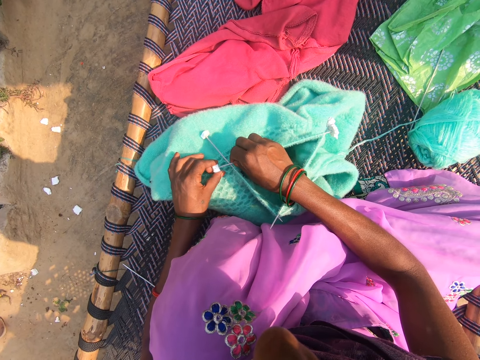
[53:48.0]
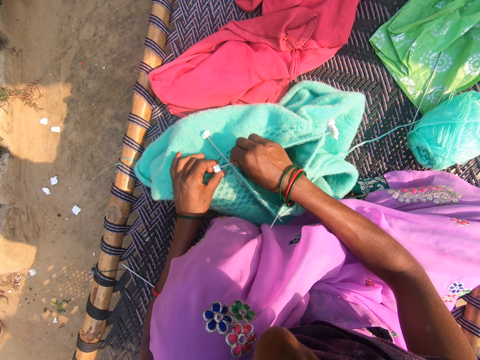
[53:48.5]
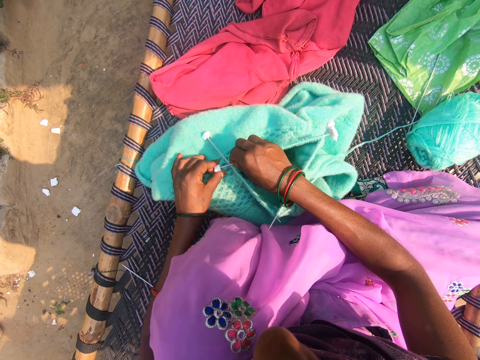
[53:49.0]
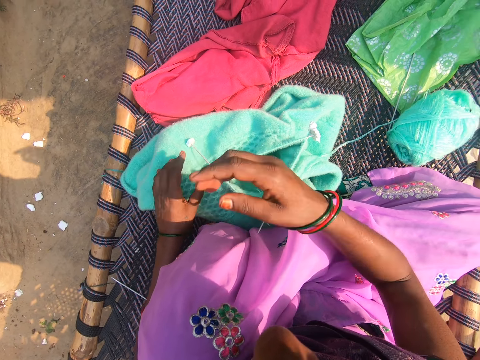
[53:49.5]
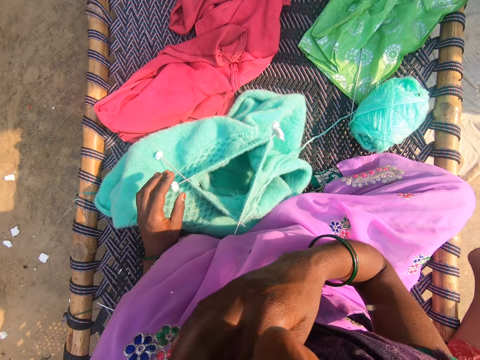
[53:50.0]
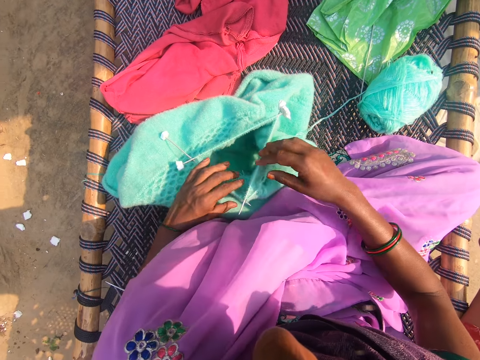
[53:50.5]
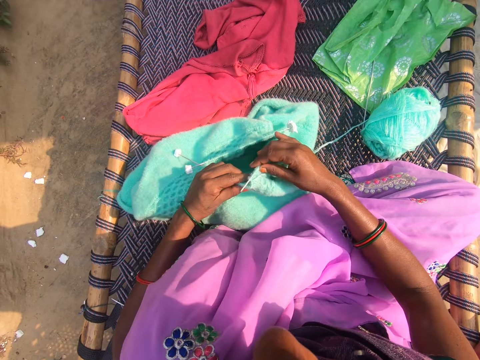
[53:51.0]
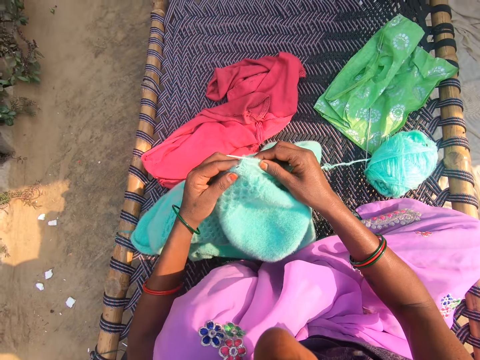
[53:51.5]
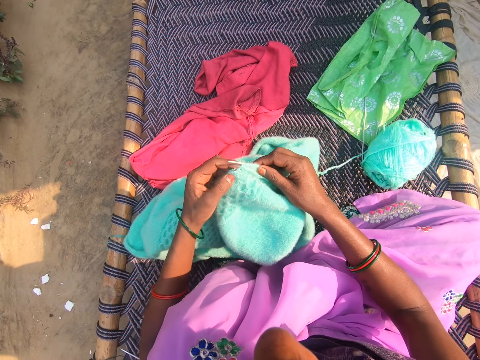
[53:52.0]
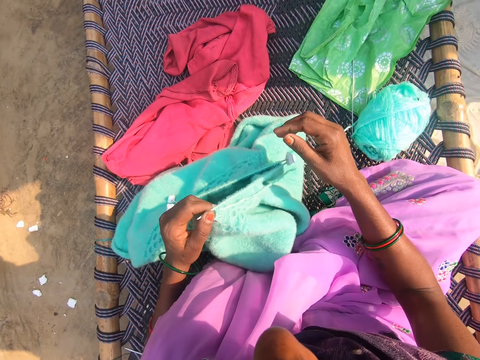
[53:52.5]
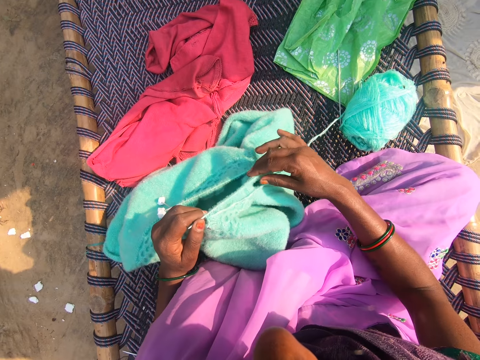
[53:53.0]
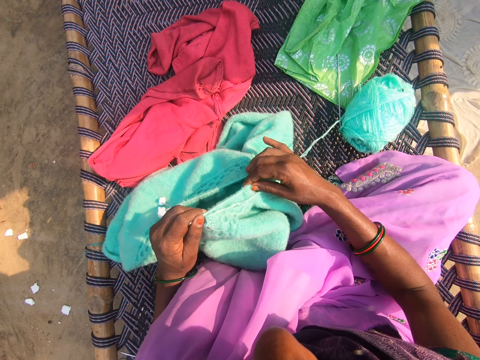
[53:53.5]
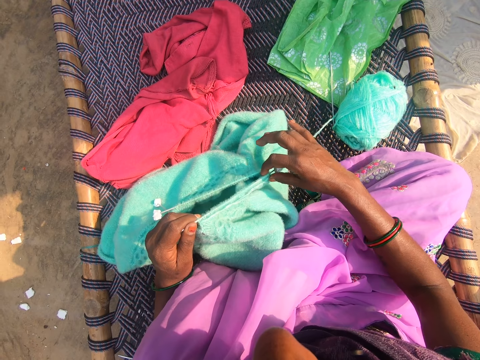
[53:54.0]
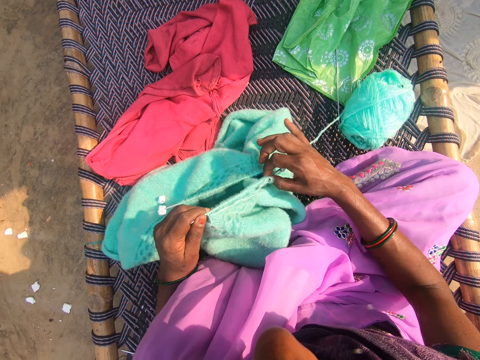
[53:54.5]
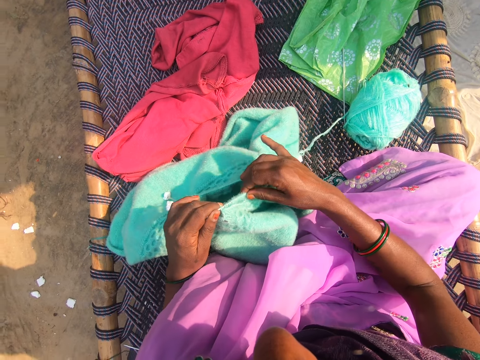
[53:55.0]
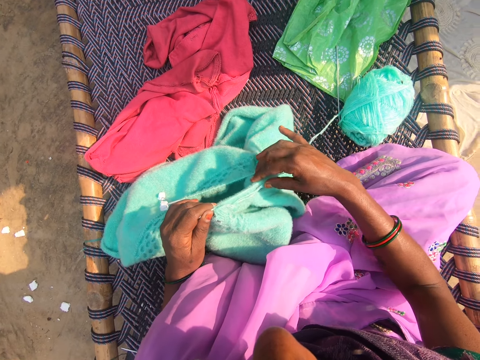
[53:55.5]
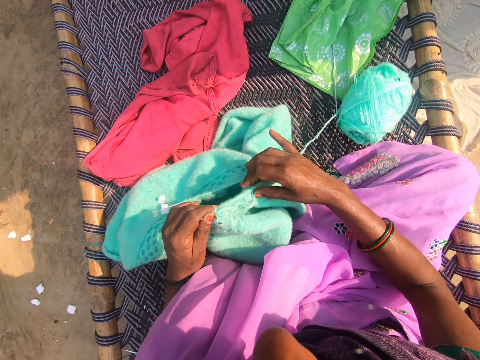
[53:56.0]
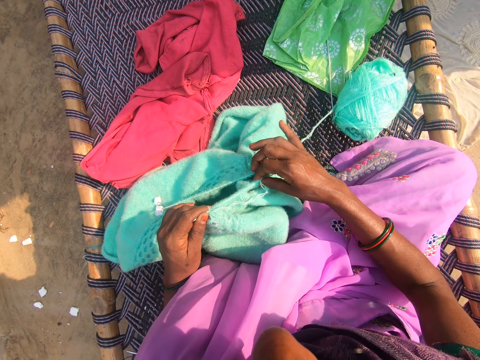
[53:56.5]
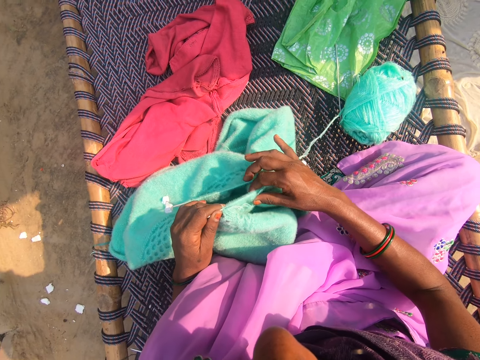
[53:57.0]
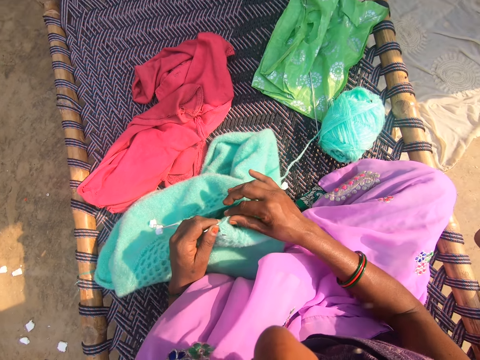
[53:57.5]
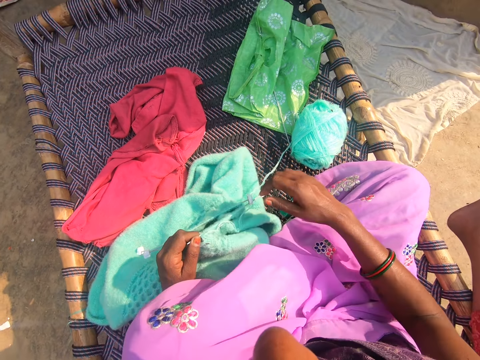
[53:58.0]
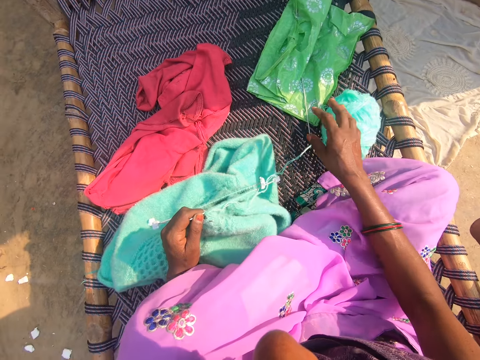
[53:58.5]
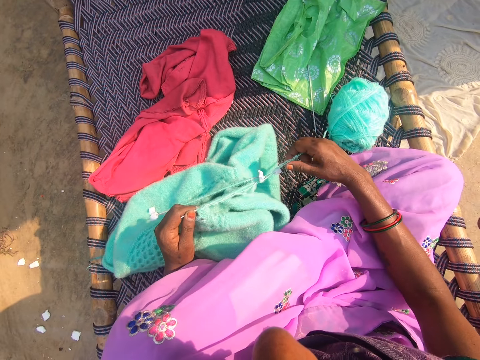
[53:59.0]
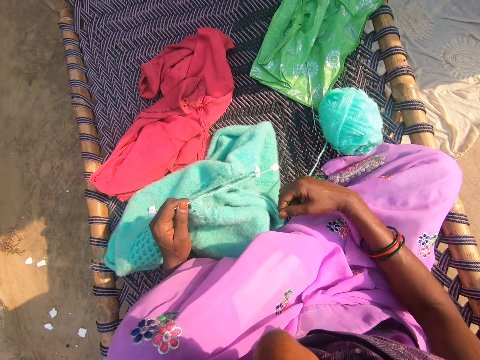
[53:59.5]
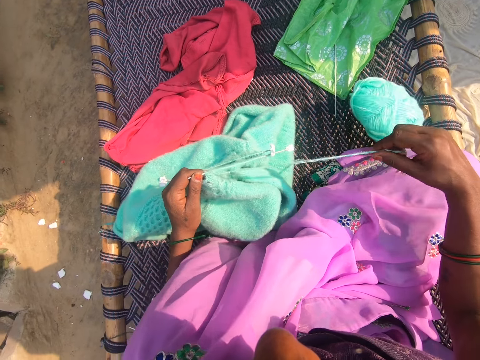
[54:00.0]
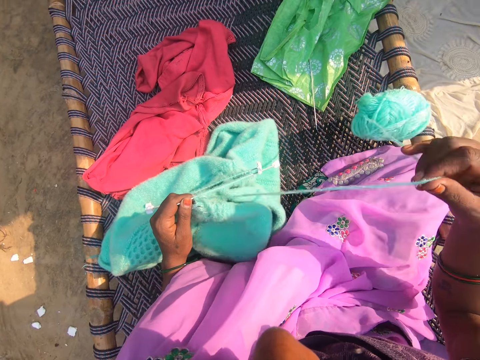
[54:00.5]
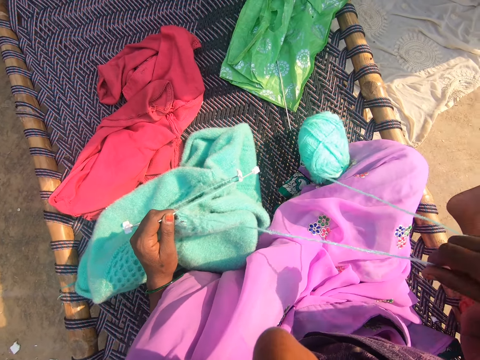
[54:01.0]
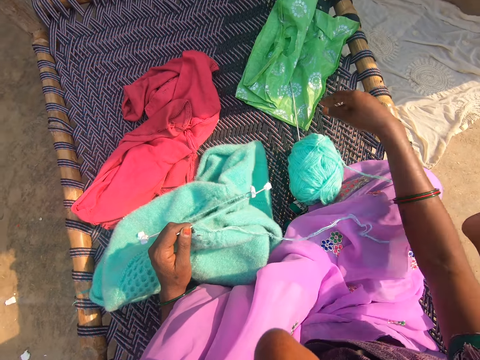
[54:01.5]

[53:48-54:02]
The camera wearer touches her face. She adjusts the fabric with her hands. She moves the thread on the knitting needles. She converses. She touches the thread roll. She adjusts the green wool on the chair with her right hand. She unrolls the thread roll.

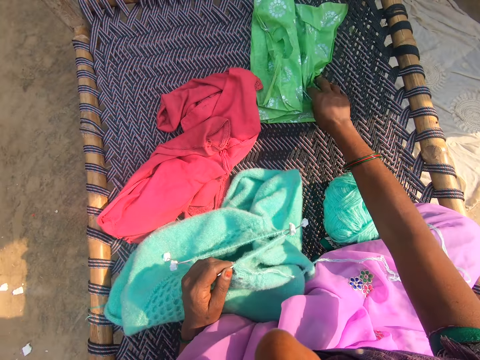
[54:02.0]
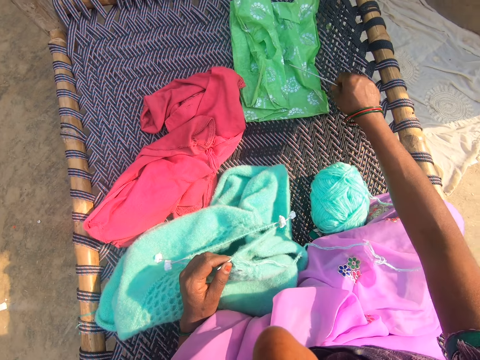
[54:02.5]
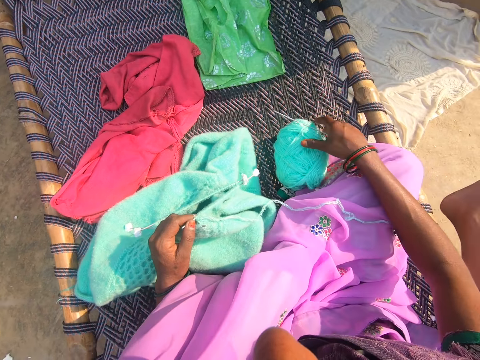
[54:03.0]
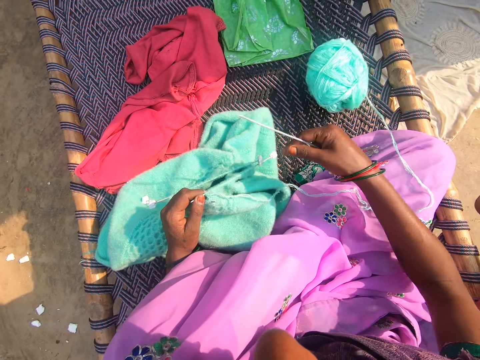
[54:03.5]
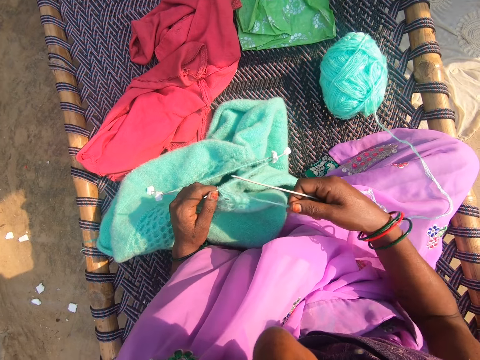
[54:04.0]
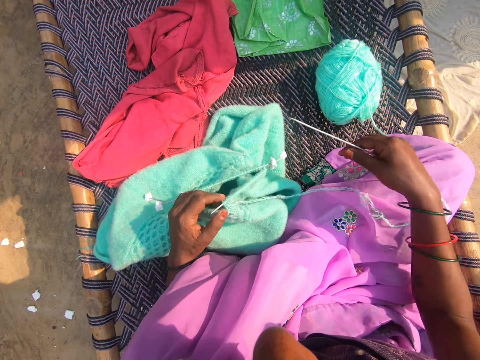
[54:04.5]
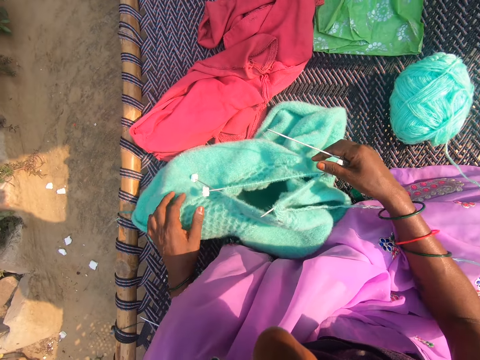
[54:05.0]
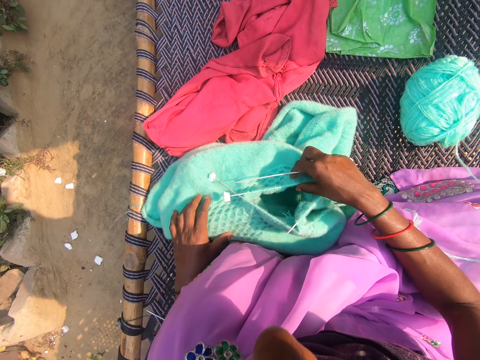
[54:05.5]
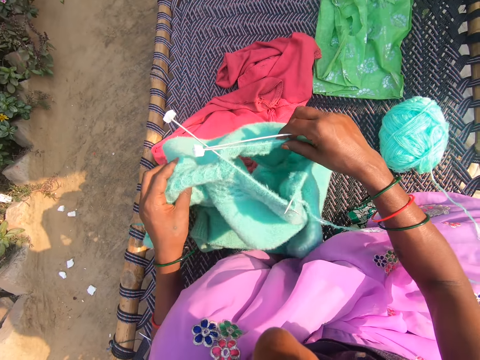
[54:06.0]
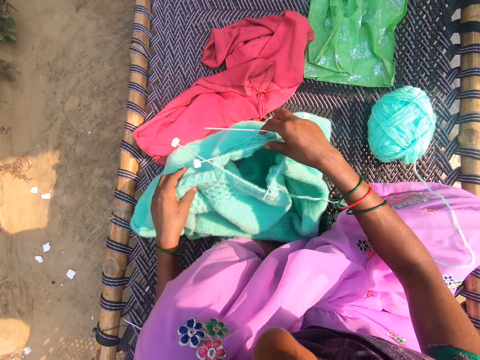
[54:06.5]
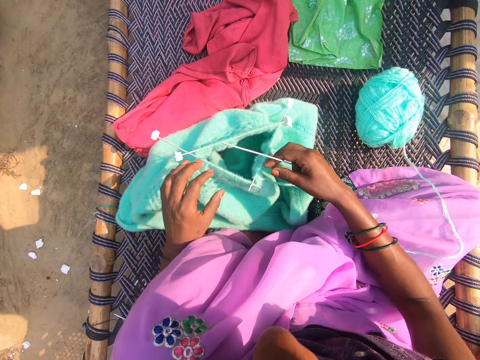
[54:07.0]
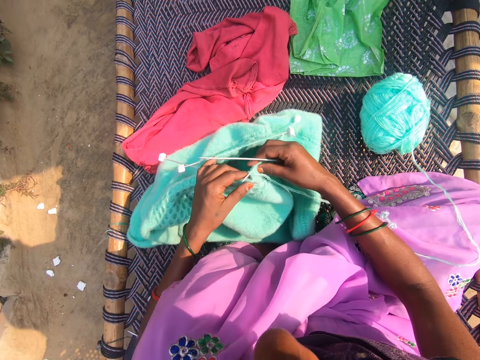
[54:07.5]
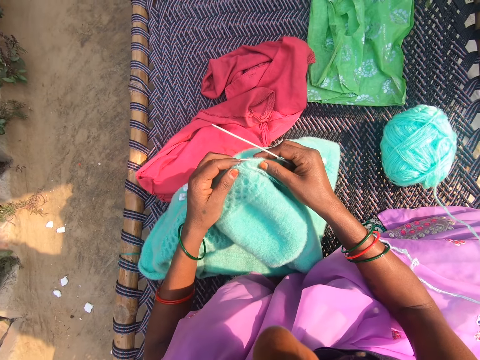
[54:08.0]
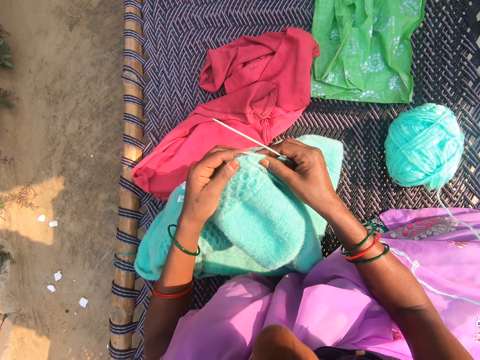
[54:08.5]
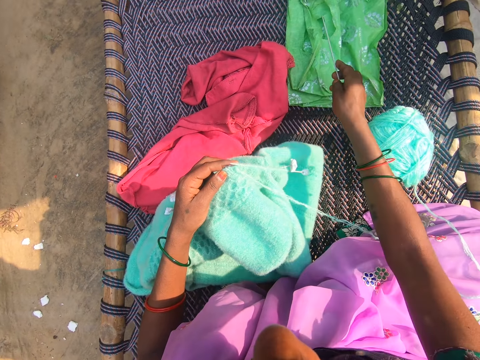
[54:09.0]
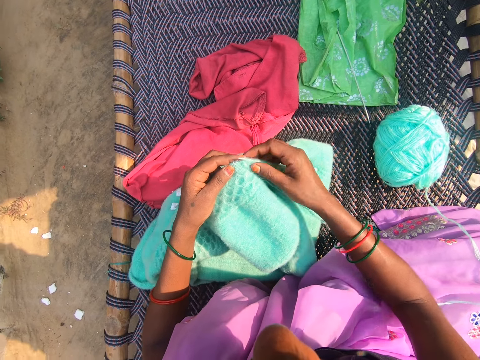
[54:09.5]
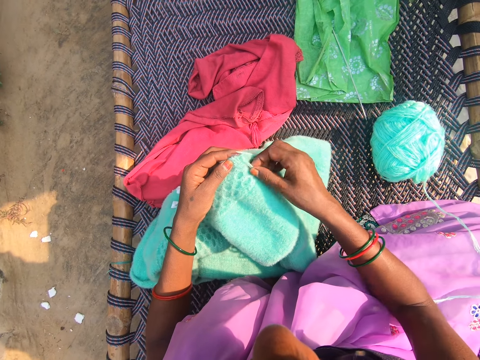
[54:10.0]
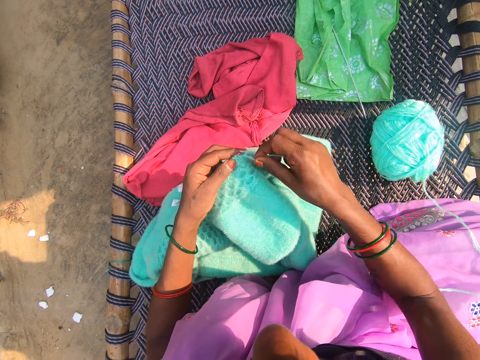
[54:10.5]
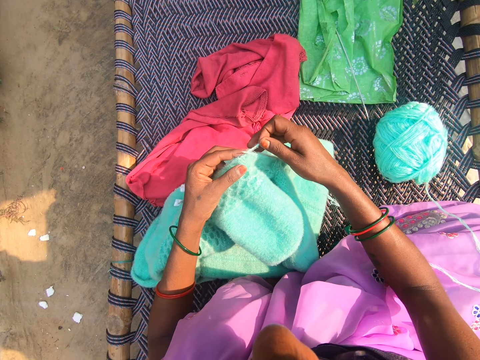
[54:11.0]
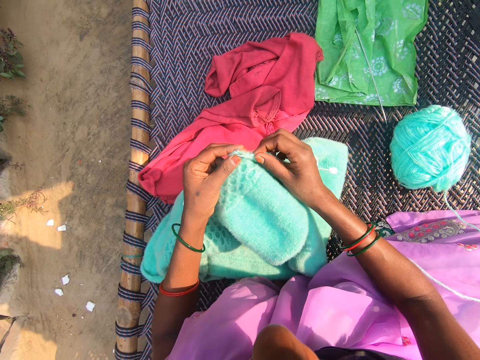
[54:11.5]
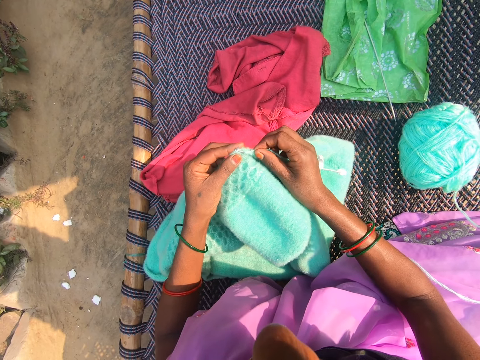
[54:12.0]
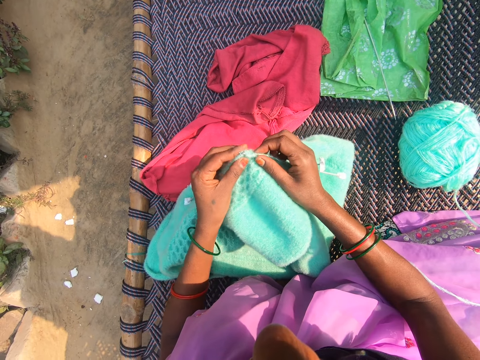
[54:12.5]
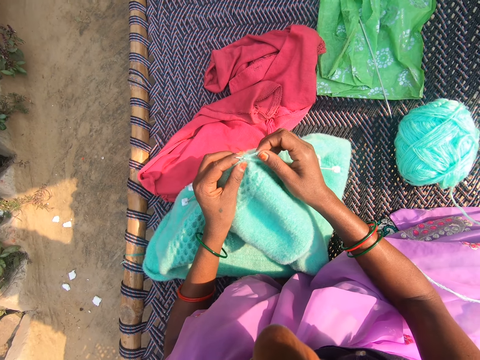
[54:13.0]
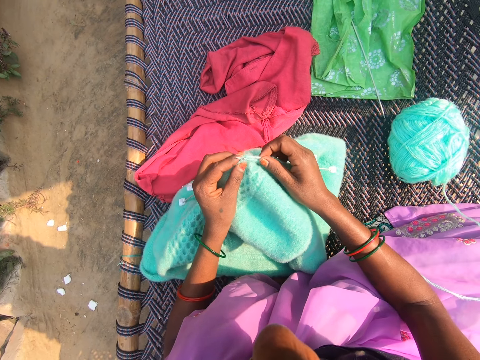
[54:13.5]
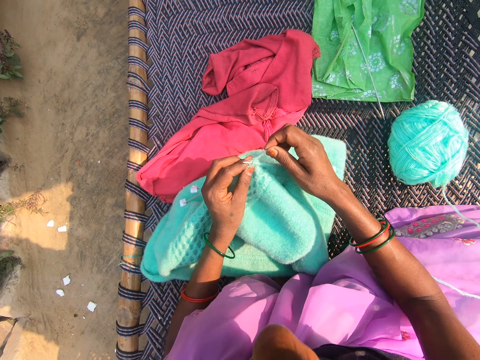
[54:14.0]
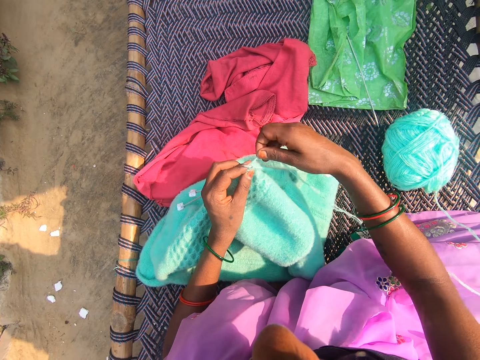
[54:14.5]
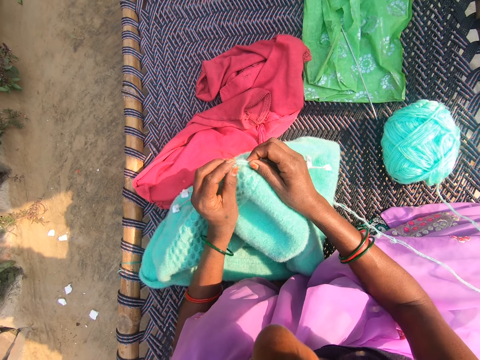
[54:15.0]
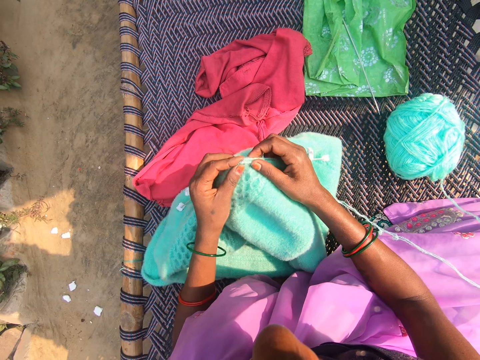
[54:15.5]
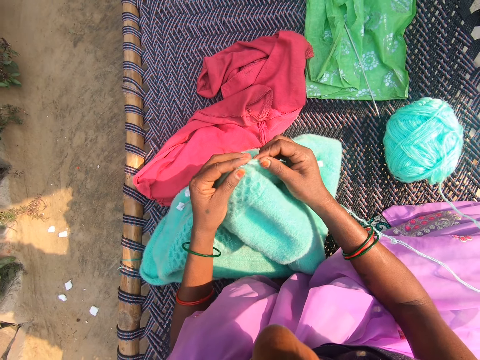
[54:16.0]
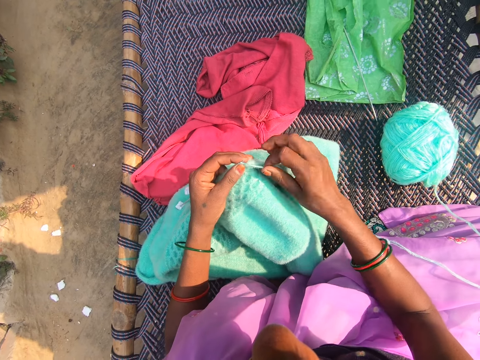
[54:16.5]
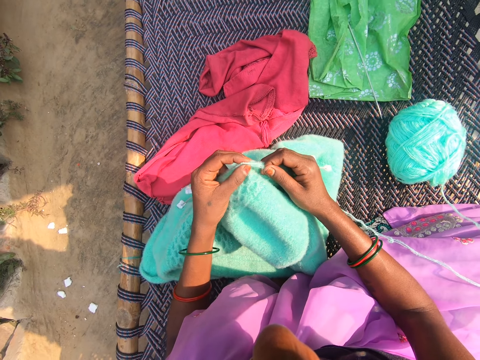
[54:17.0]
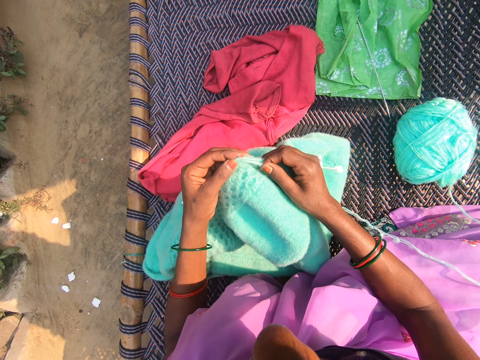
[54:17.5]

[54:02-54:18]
The camera wearer takes a knitting needle or pin. She shifts a green nylon on the chair with her right hand. She shifts the green wool on the chair with her right hand and adjusts the green wool with her right hand. She adjusts the fabric with her hands. She drops the knitting pin in her right hand on the green nylon. She knits the fabric in her hands.
